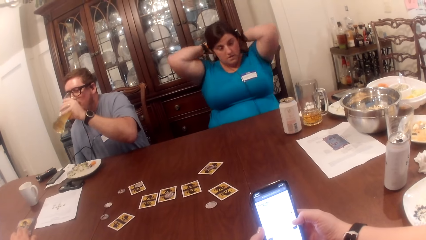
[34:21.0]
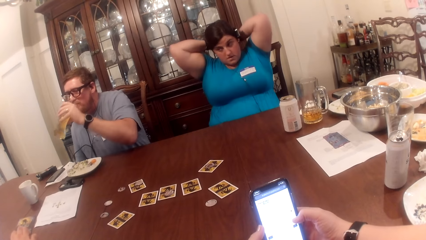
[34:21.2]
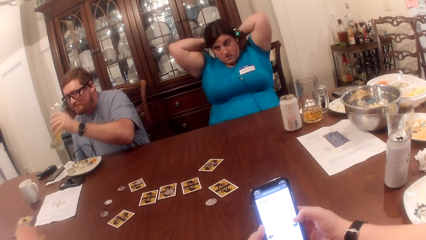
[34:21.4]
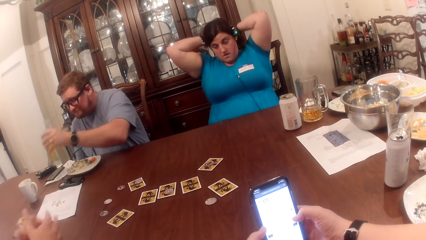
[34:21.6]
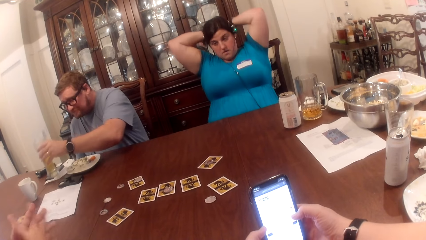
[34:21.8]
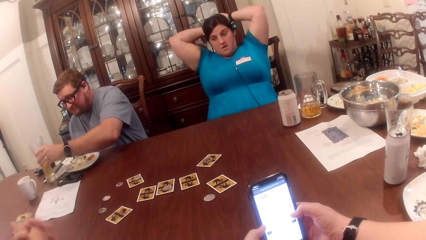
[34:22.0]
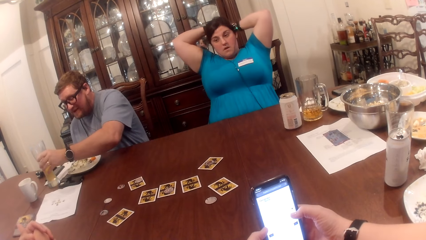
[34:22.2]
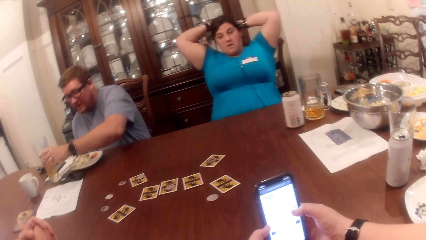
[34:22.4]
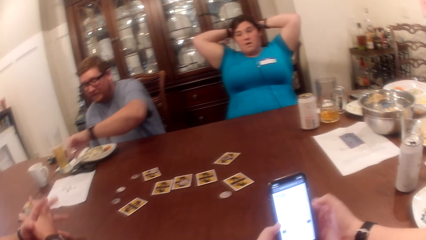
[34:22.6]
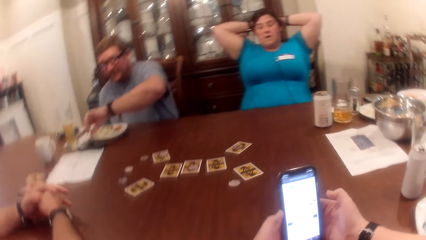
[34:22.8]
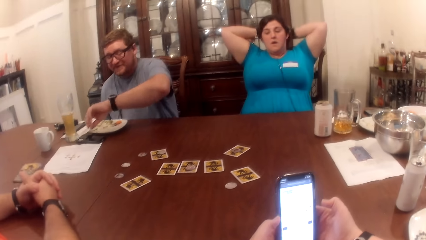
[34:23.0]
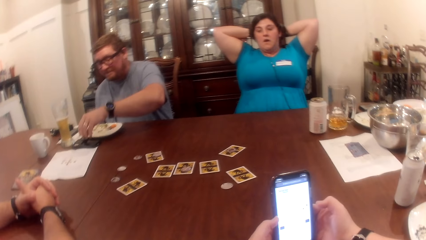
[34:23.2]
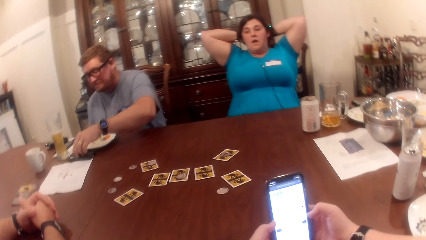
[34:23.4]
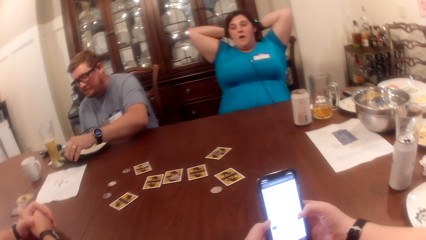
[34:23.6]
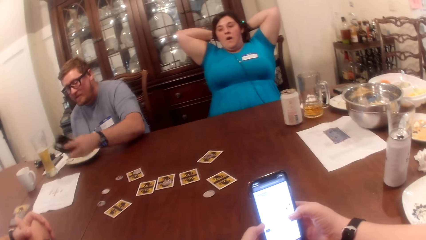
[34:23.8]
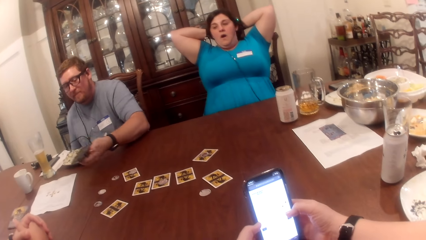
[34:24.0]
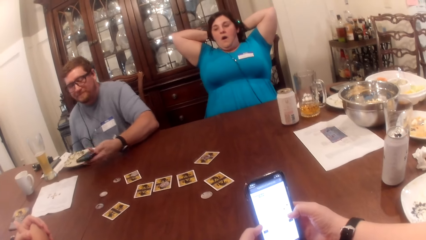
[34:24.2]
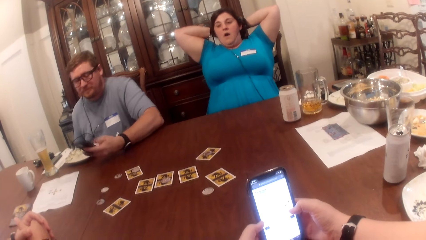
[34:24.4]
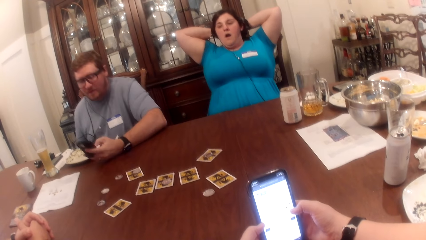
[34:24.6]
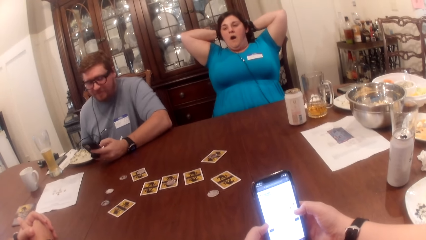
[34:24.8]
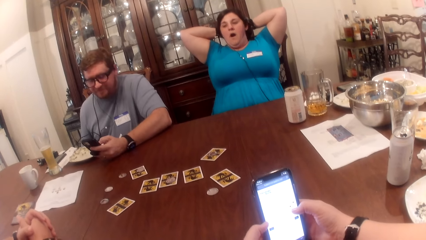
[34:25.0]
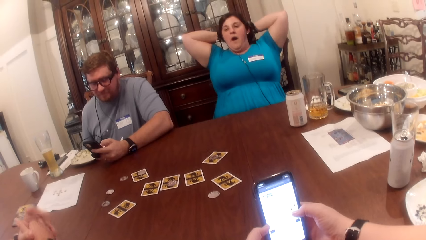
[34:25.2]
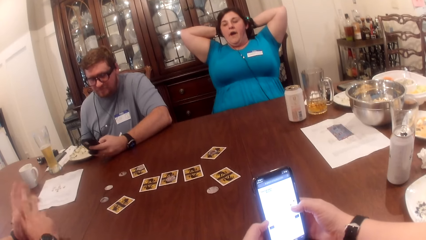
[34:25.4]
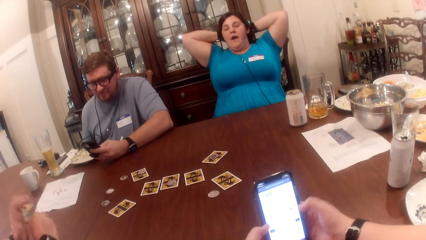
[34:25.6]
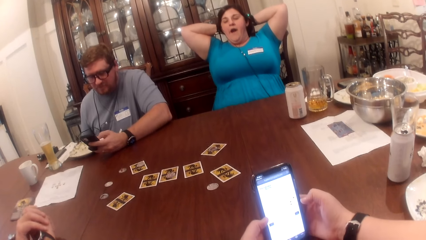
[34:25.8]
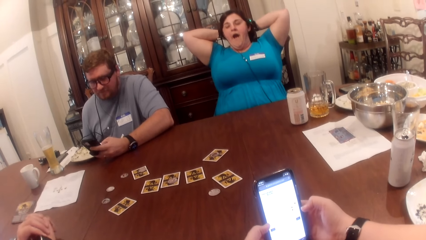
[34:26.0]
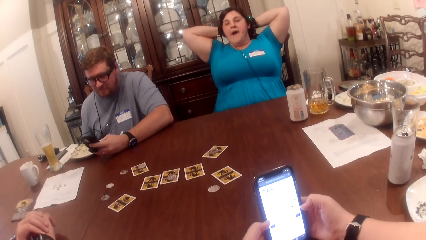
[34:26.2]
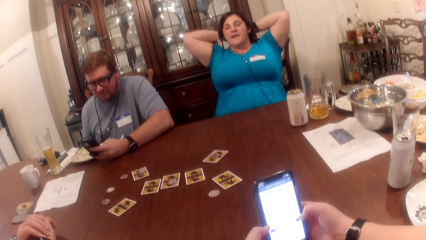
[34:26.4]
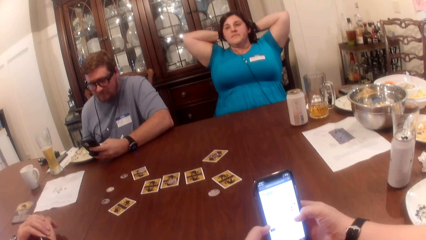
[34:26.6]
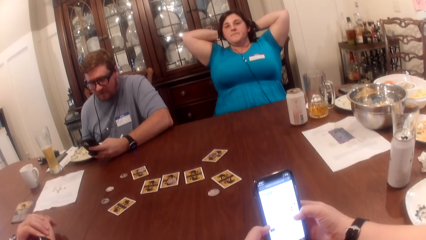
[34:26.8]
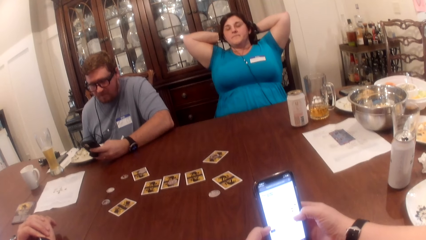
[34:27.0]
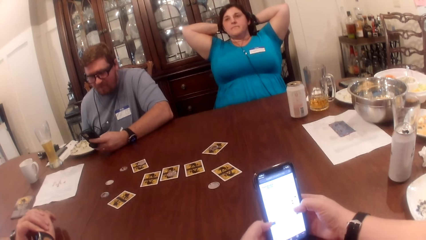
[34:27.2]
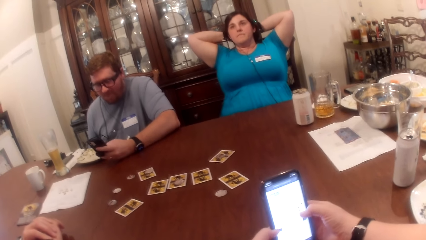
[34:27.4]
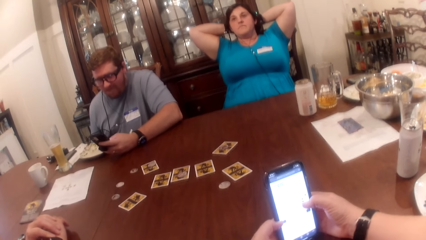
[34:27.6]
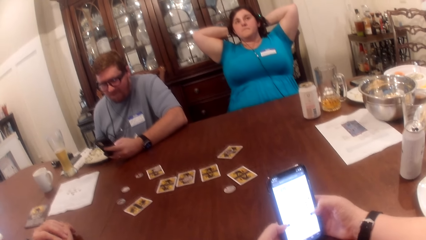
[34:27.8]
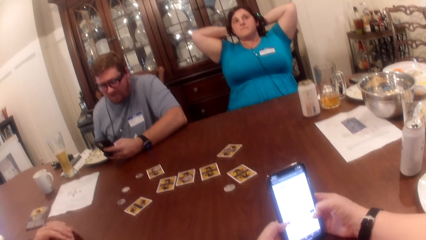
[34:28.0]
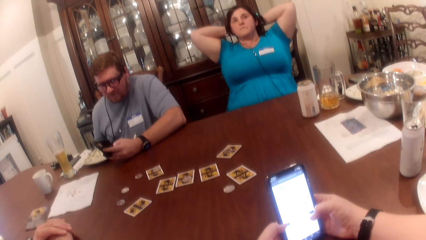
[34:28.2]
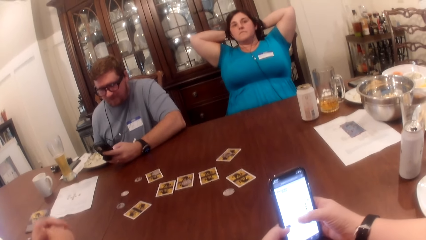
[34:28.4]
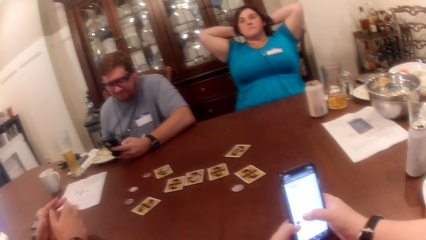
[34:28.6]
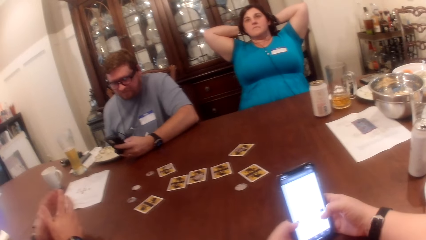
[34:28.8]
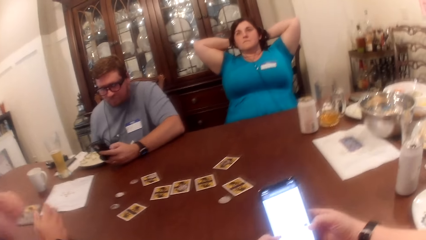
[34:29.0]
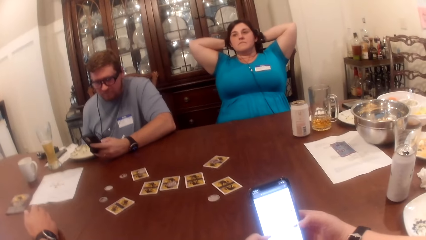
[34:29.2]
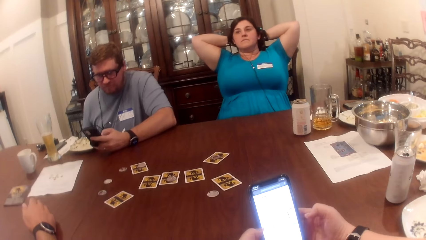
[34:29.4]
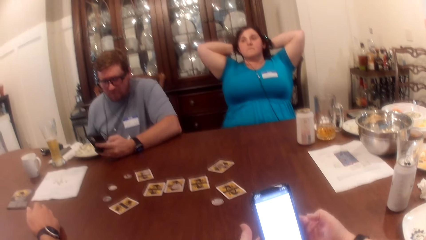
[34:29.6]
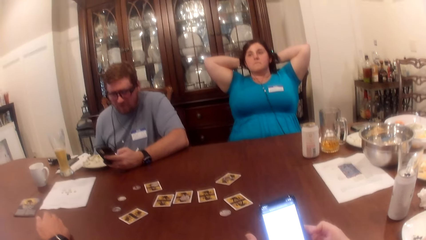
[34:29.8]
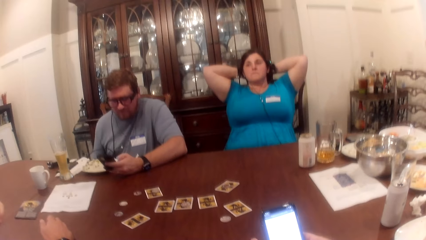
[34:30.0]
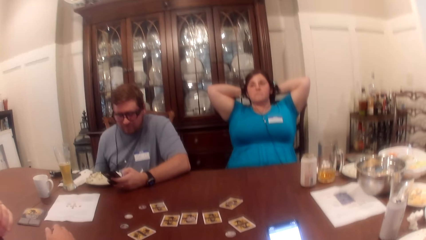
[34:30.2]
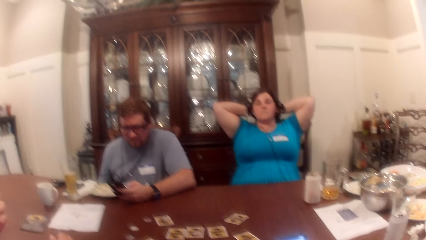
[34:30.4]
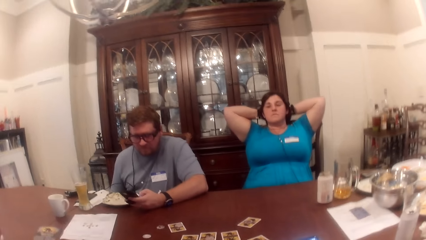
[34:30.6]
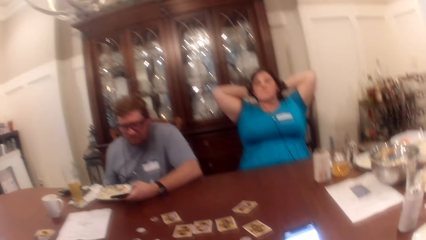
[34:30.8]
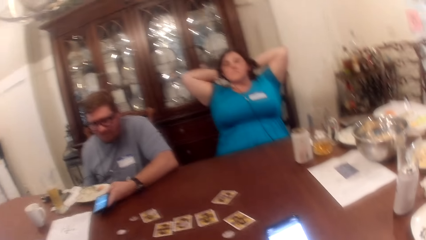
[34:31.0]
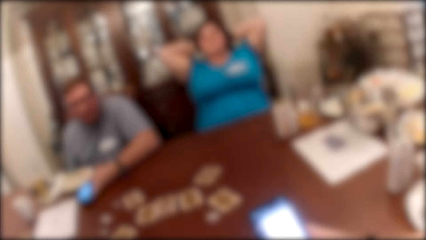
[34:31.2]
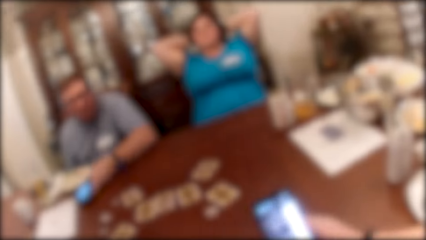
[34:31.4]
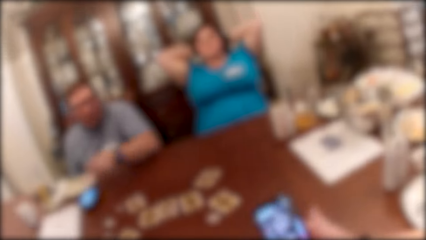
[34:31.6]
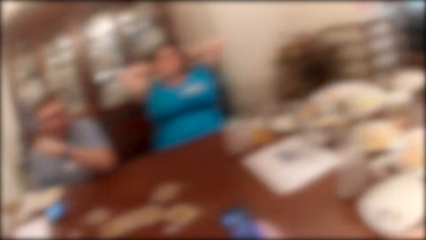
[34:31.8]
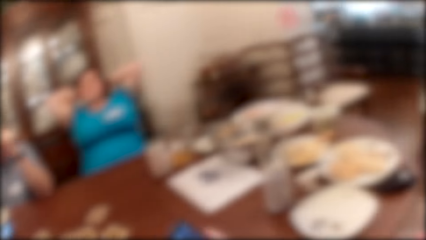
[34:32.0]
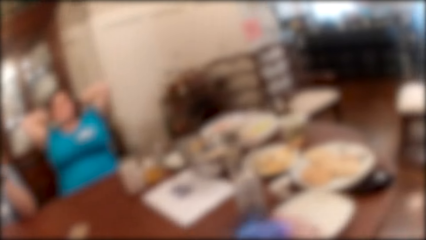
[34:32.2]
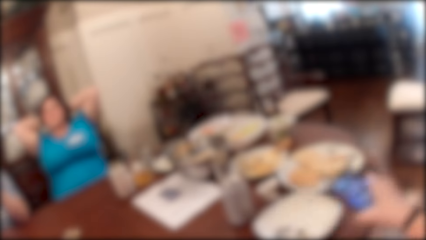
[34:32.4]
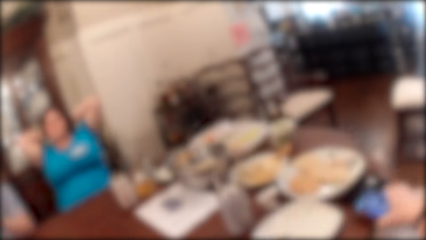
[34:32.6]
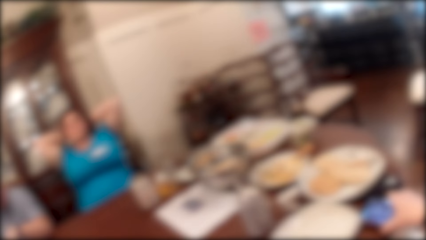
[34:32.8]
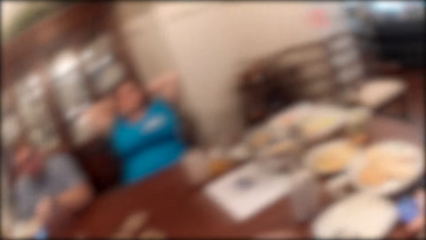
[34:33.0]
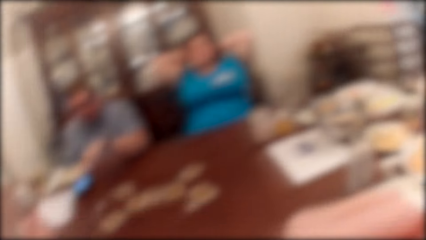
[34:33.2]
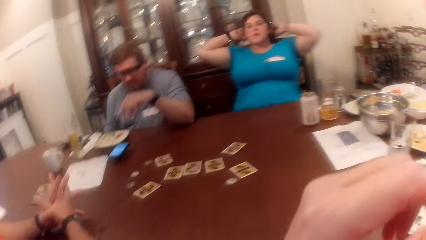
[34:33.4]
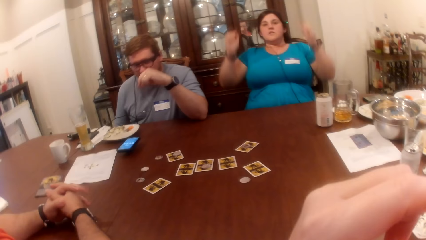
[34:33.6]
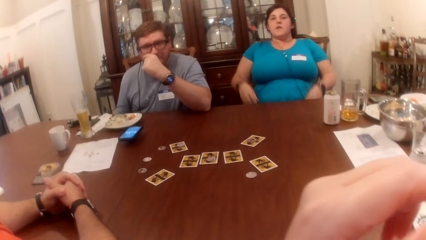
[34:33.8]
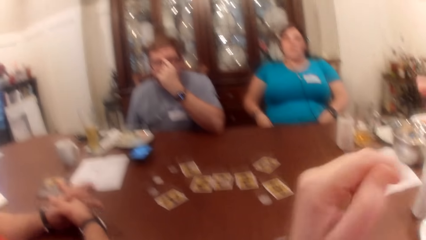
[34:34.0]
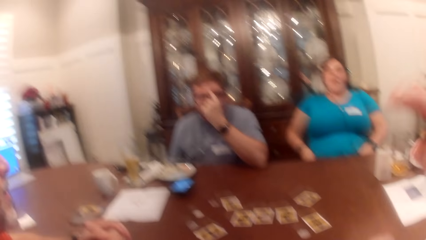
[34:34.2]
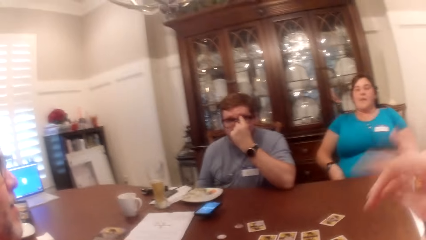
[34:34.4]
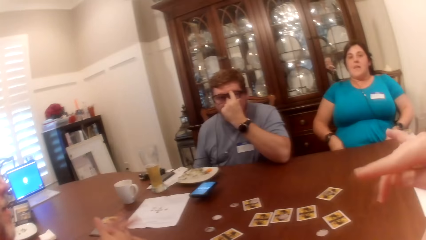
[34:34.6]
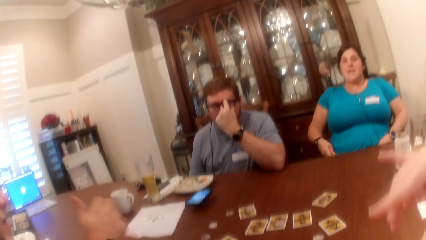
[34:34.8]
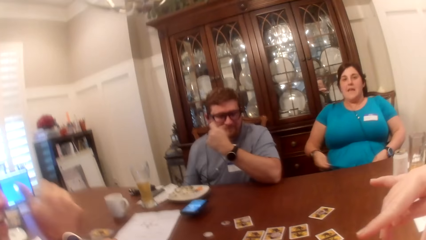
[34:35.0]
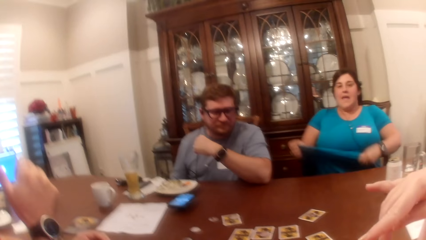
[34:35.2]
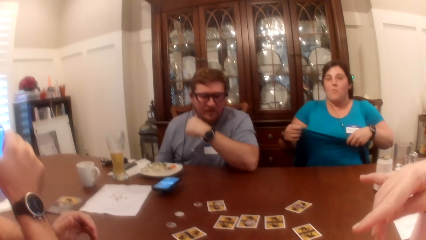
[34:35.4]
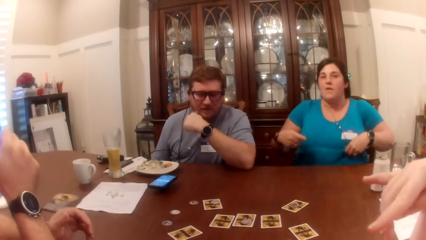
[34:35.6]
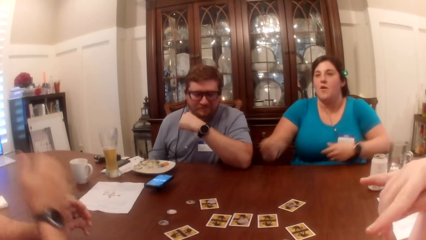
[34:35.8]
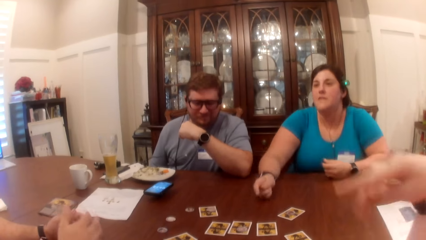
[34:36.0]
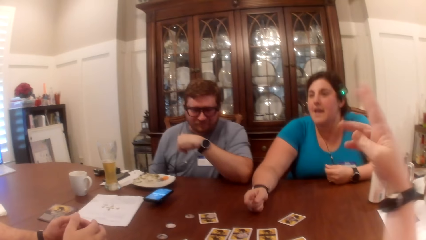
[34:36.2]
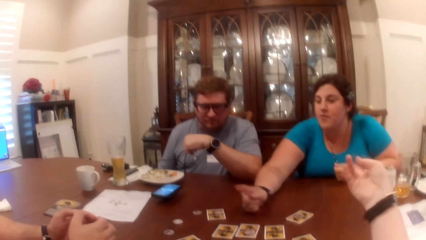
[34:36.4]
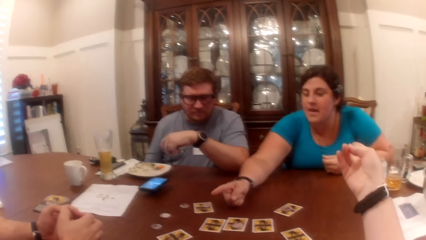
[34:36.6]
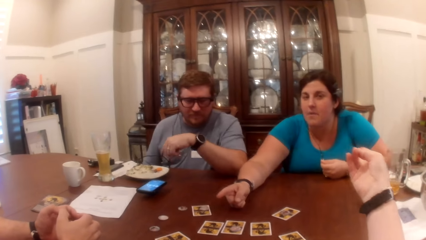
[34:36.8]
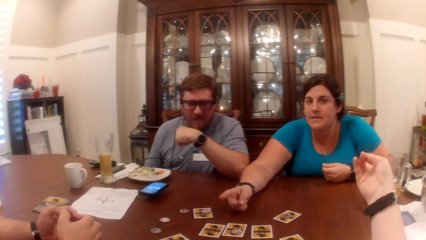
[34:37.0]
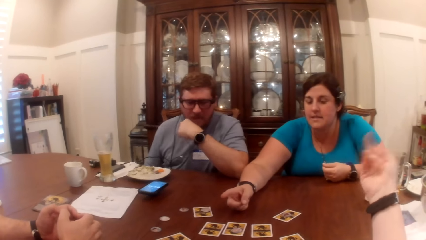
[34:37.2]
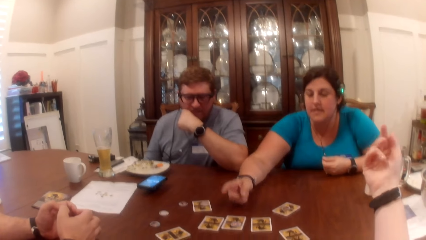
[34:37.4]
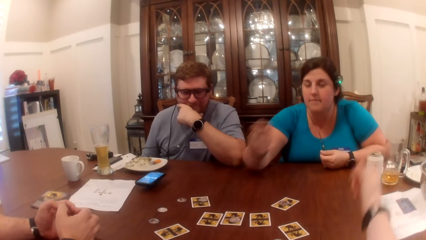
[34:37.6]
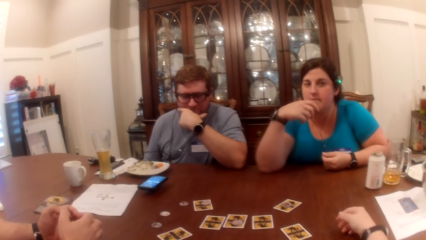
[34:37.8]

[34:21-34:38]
A woman holds the hair together. A man drops the glass cup on the table with his left hand. He picks the phone from the table with his left hand and operates the phone with his left hand. The woman holds the hair. The man places the phone on the table. The camera wearer places the phone on the table. The woman talks with the camera wearer. She lifts the dress and releases the dress. The camera wearer points at the woman.
